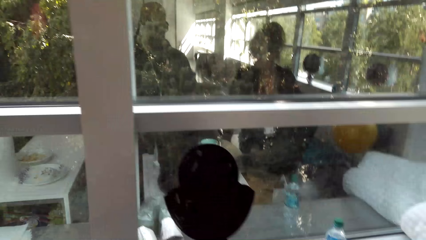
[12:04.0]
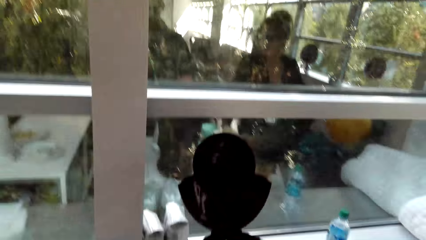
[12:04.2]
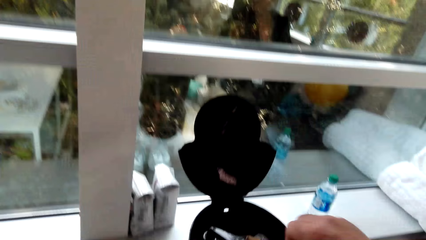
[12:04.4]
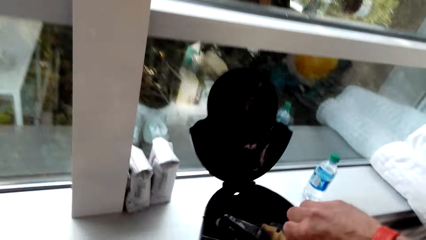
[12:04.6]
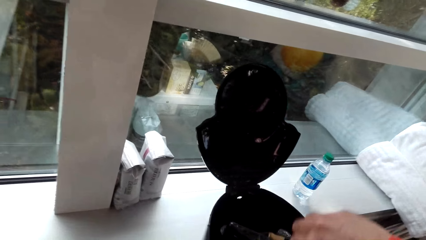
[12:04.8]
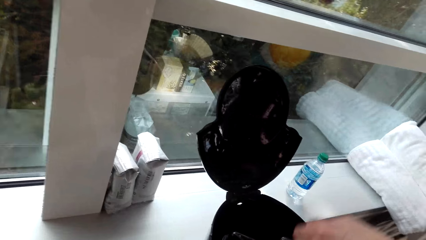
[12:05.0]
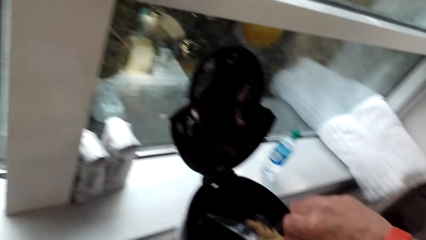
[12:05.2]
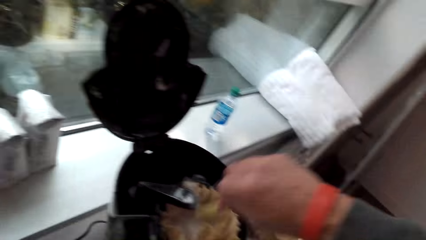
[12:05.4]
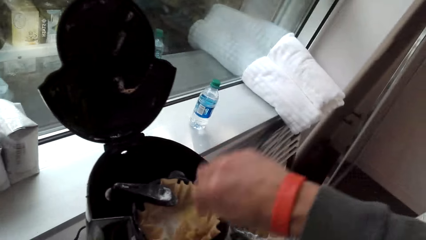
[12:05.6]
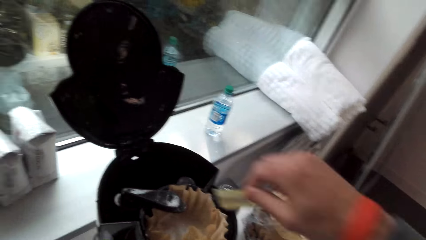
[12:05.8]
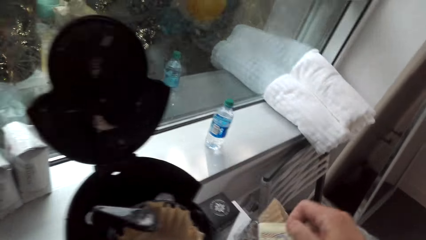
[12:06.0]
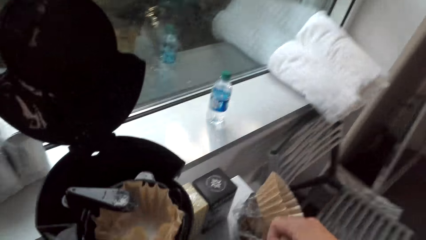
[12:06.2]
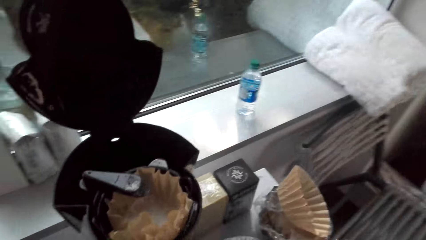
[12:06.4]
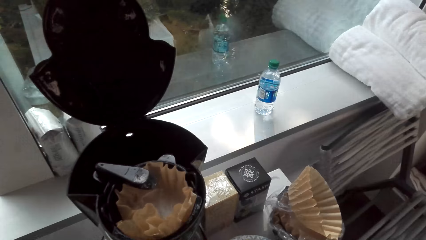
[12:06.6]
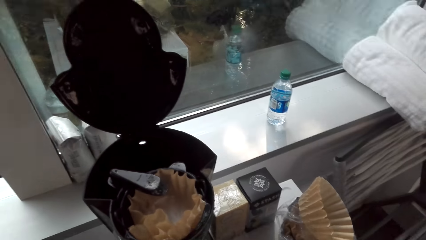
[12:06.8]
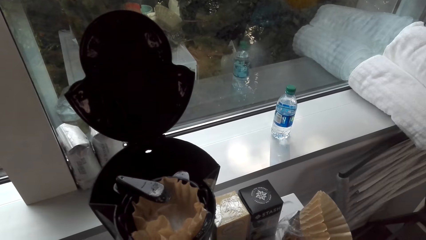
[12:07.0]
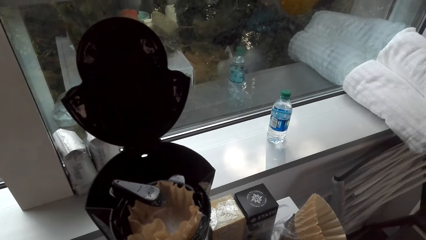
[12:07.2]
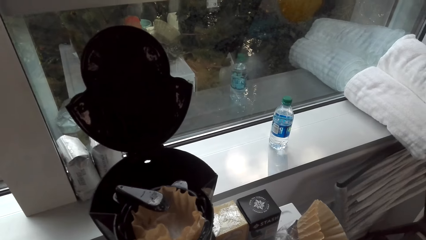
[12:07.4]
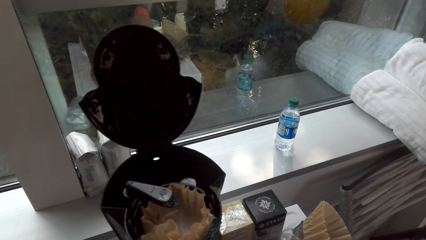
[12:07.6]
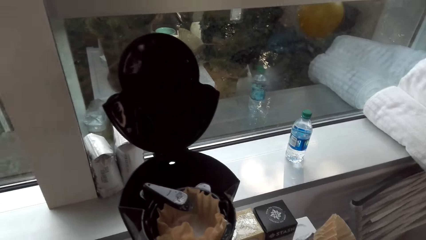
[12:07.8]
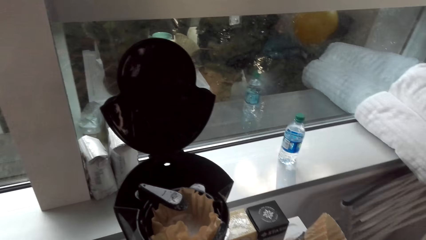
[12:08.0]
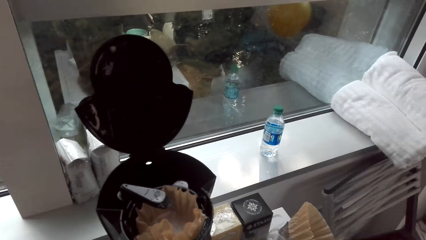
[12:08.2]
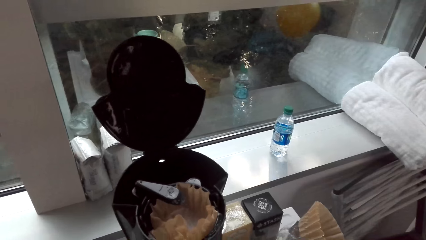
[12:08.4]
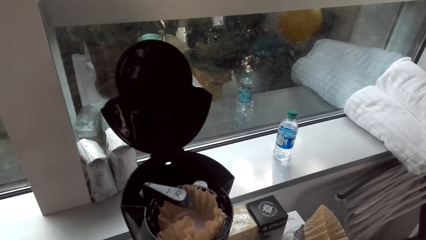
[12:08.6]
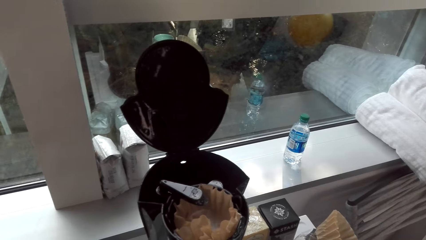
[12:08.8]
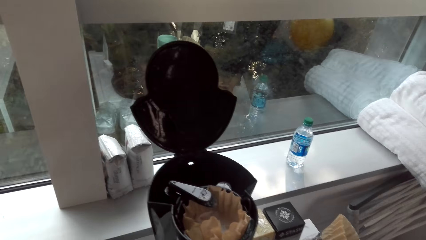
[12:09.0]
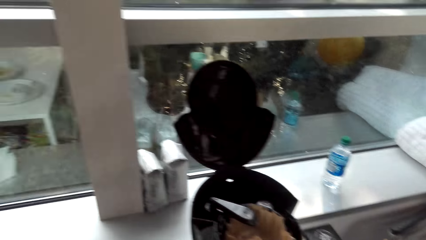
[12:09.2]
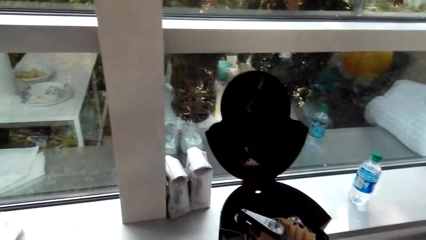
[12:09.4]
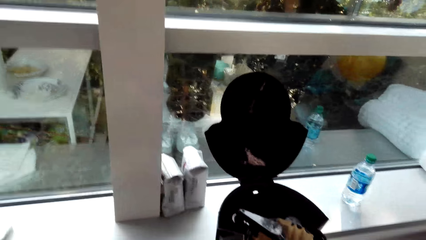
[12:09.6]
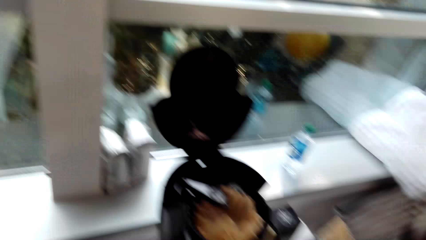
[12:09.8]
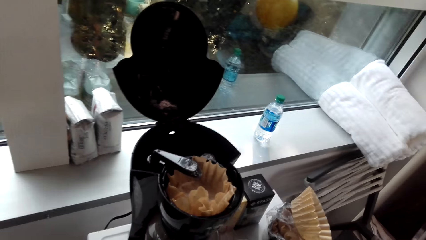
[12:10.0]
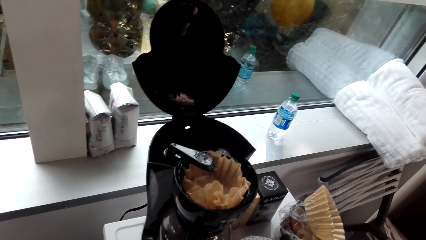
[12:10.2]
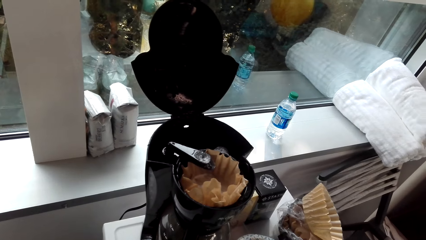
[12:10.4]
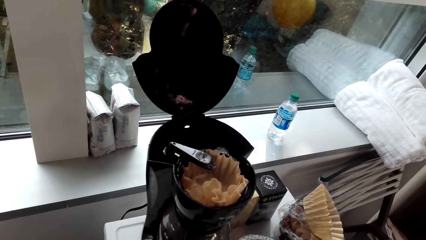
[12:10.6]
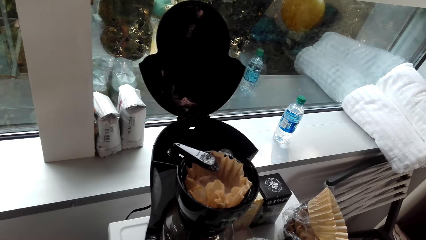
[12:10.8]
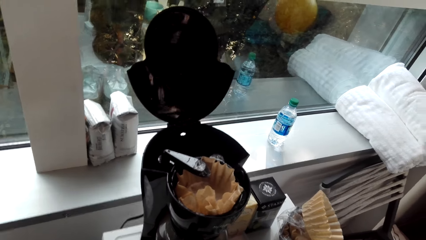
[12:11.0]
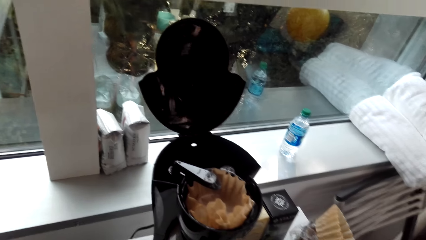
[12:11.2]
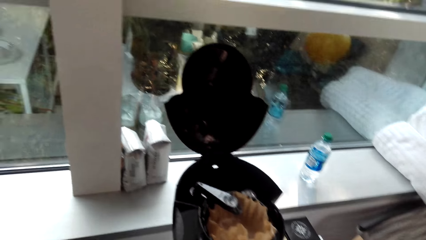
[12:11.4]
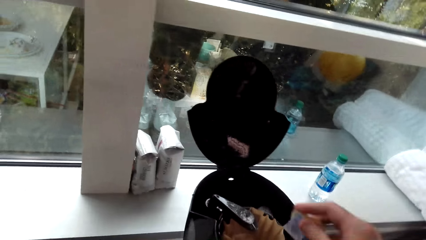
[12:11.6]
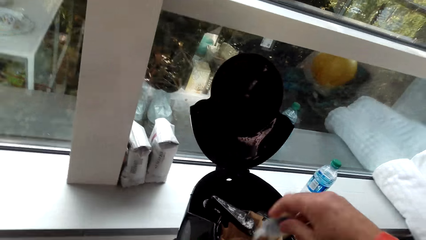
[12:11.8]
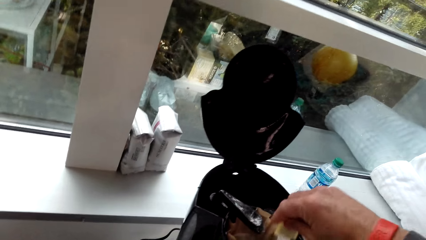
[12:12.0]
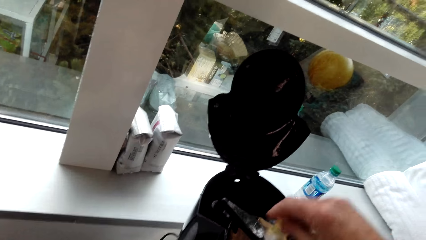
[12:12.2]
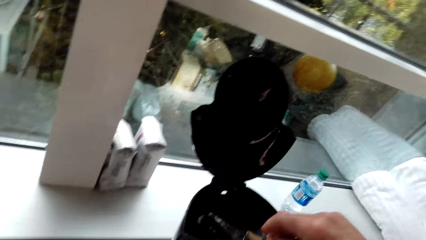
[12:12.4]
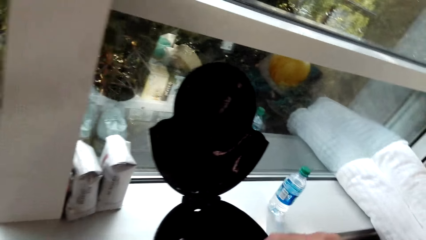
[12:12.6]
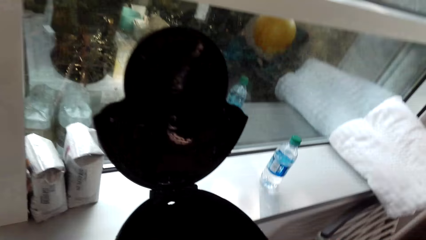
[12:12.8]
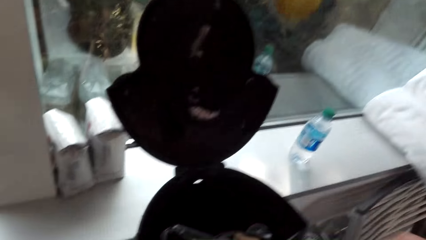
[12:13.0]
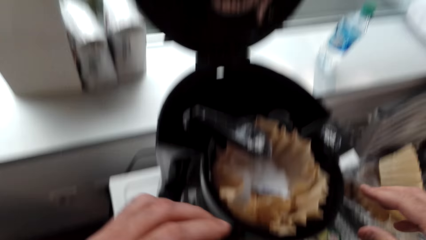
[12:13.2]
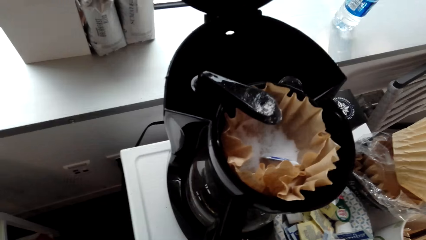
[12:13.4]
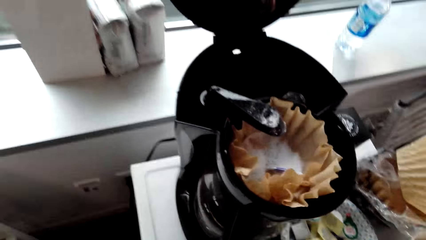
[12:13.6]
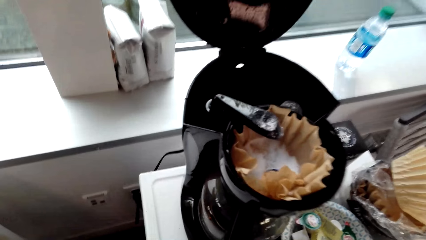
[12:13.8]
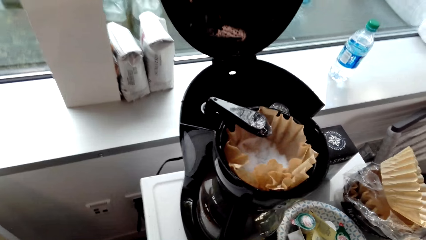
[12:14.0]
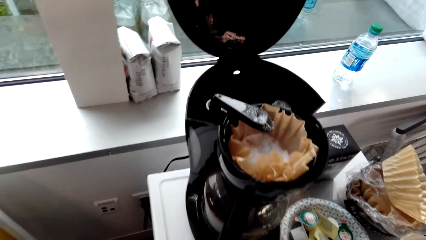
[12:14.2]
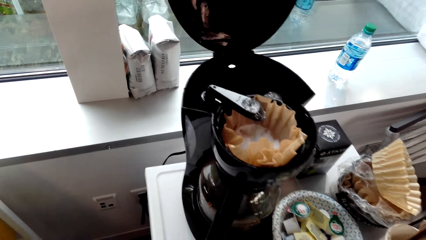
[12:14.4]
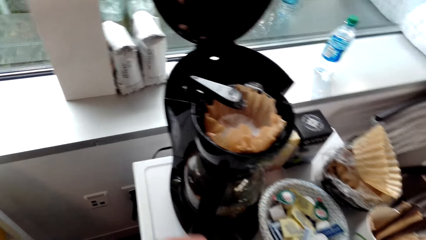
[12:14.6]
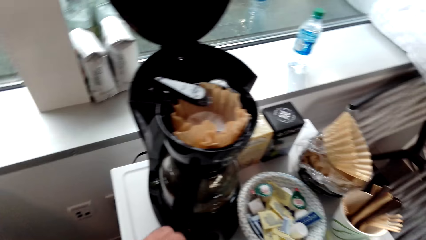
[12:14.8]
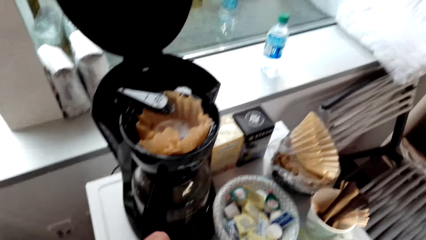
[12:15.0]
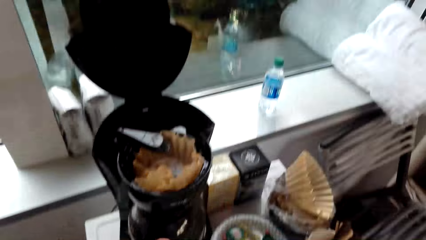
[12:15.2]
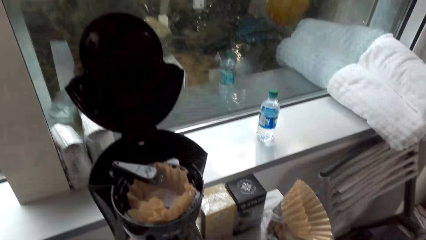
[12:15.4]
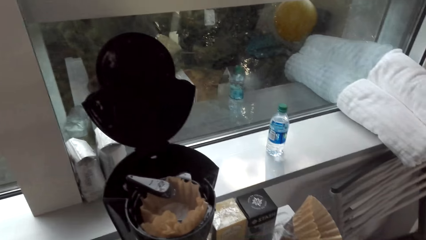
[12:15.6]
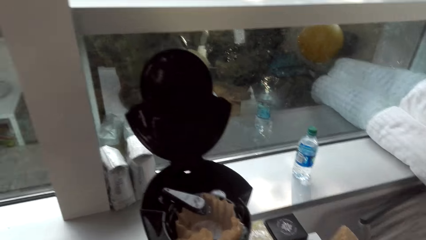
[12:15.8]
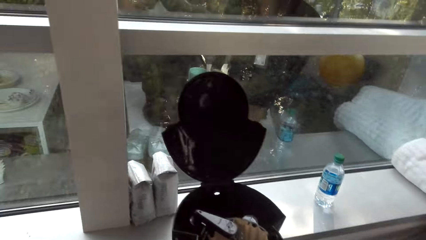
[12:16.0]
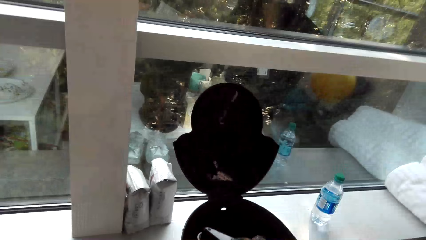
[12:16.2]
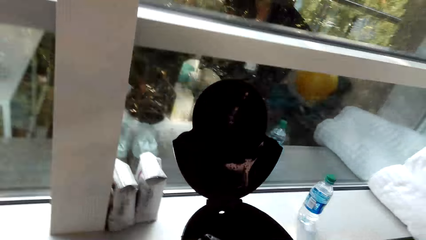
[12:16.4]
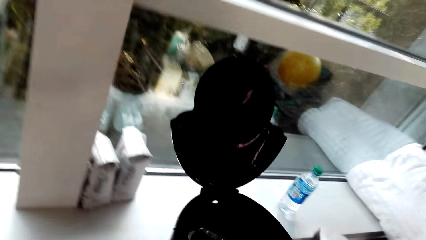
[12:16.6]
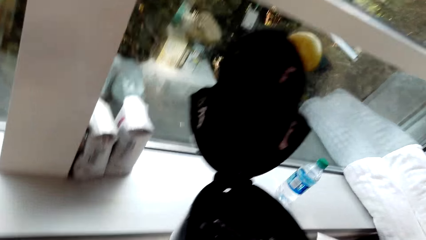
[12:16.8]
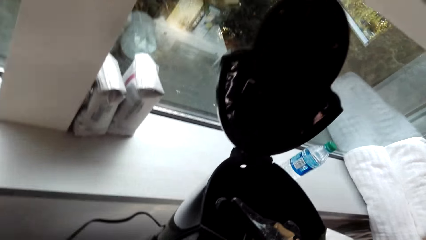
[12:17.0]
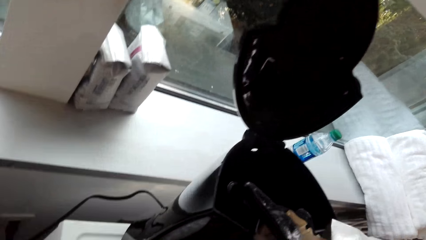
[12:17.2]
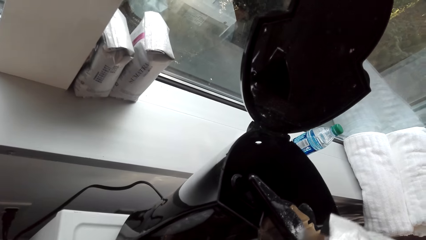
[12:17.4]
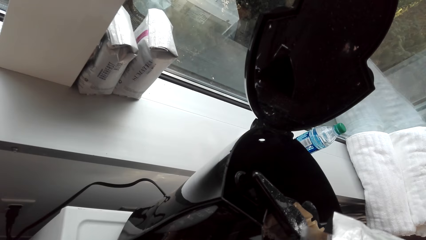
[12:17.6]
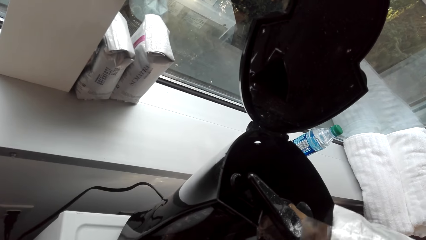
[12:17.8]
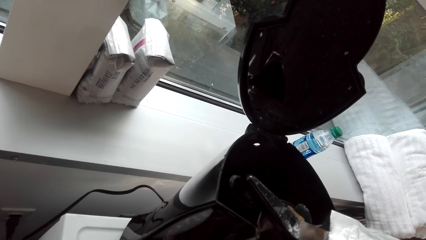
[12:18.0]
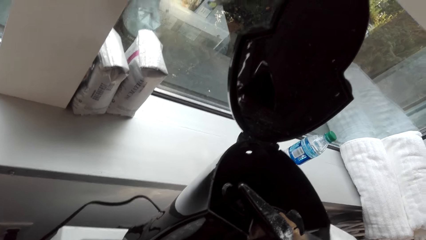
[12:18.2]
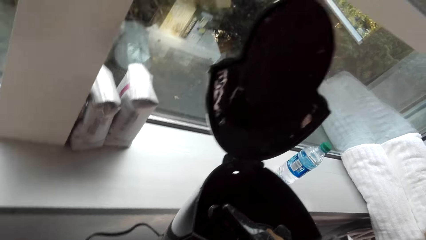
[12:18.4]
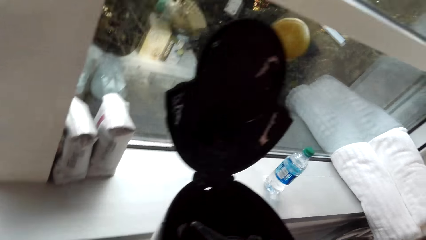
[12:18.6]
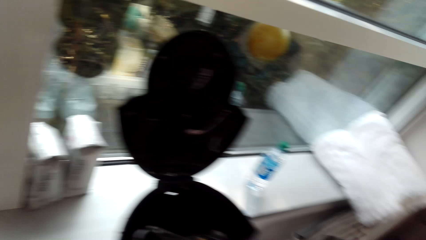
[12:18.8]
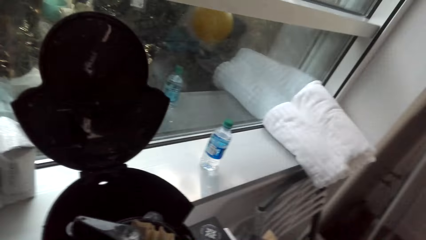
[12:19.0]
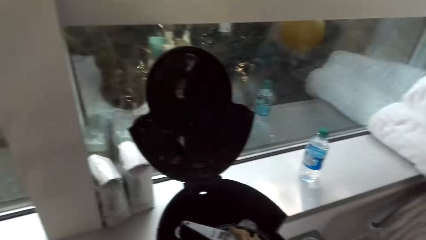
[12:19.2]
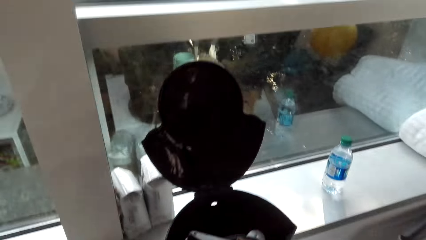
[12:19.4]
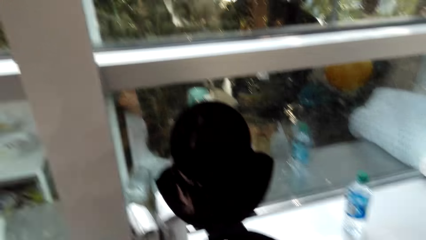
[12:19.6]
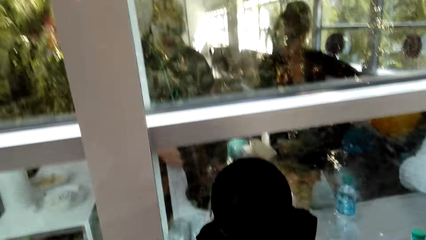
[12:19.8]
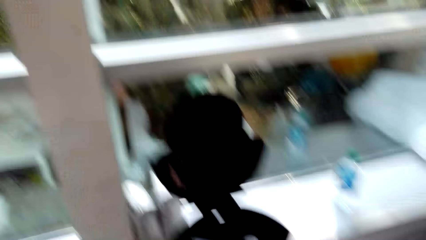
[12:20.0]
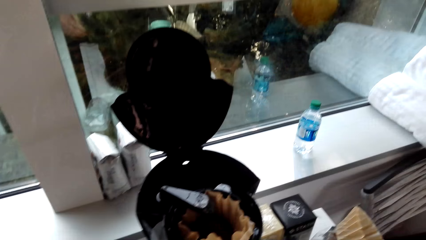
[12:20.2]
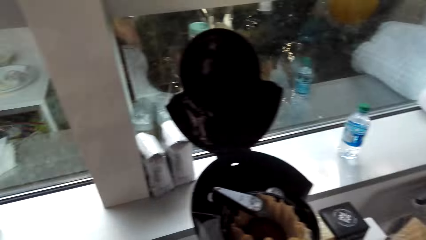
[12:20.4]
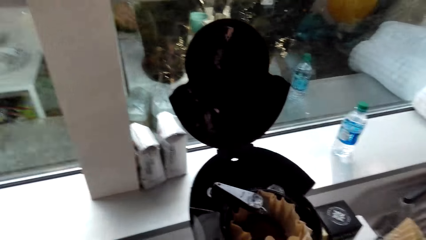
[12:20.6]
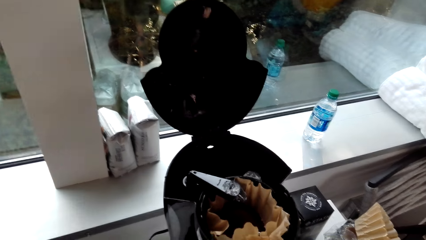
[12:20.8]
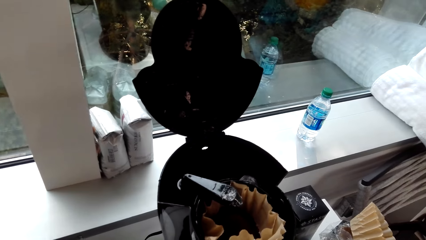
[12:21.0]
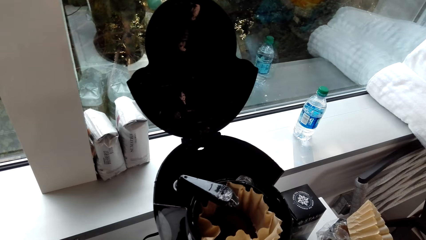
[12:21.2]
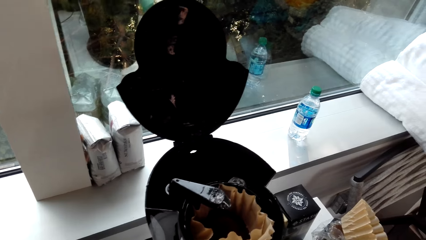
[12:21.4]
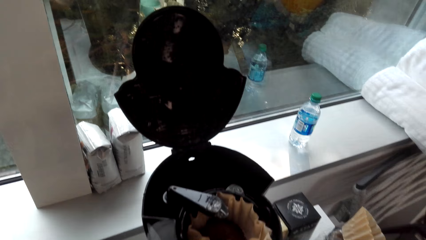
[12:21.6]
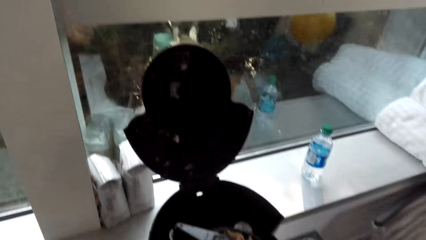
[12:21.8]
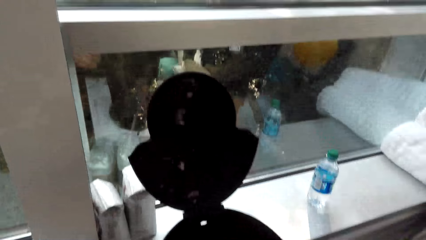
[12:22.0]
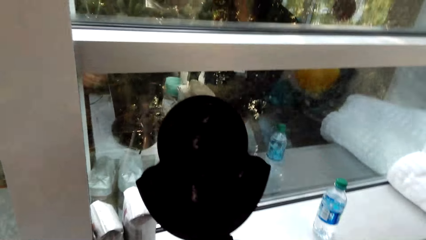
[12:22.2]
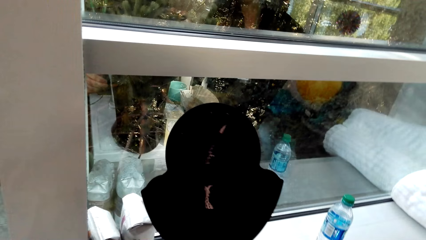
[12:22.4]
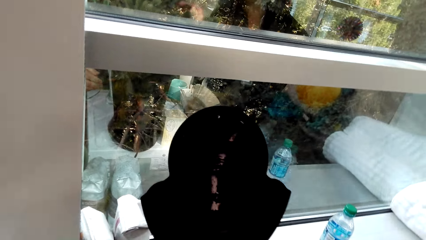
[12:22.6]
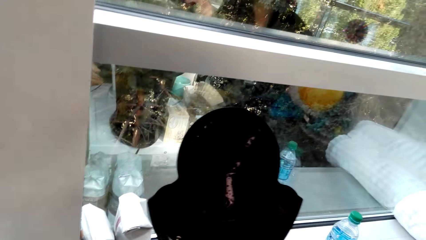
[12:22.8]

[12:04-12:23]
The camera wearer puts sugar in the coffee maker or cup cake beaker. They converse with a woman. They put something in the cup cake beaker. They talk. They shake something. They converse with the woman. They put something in the cup cake beaker.
